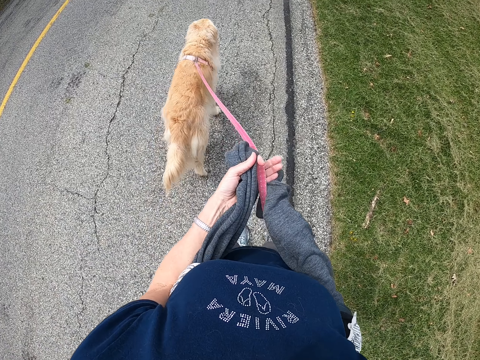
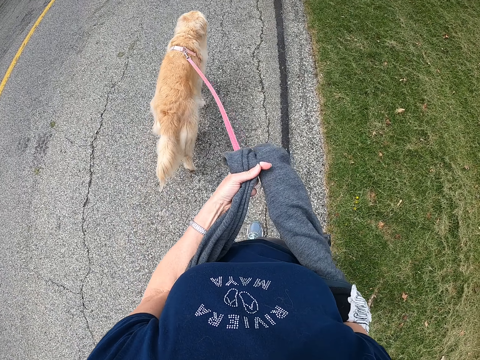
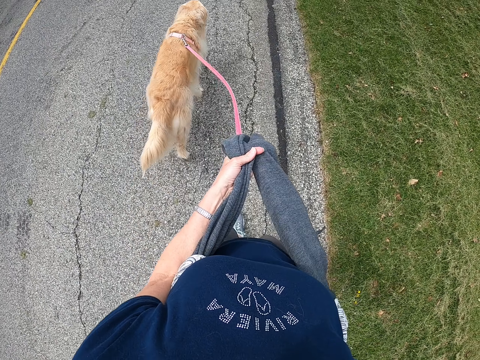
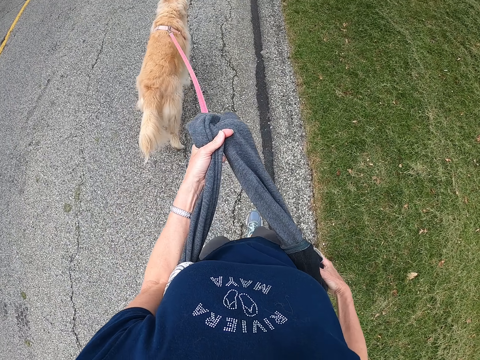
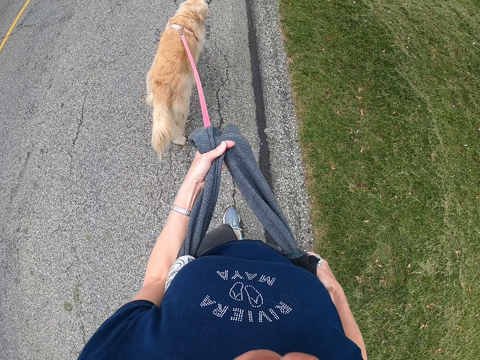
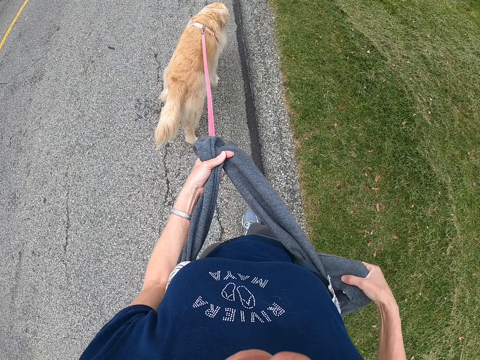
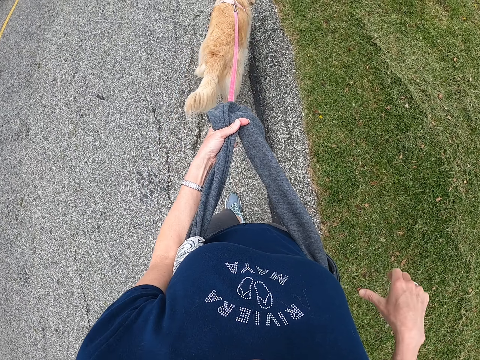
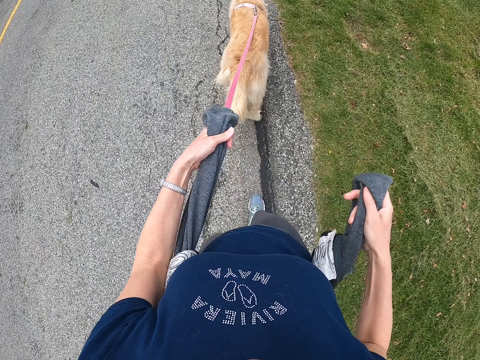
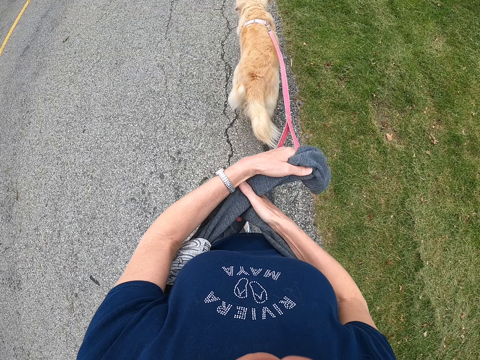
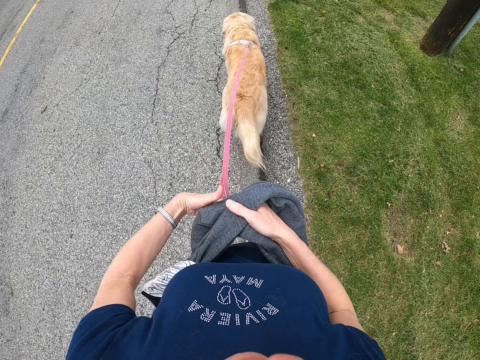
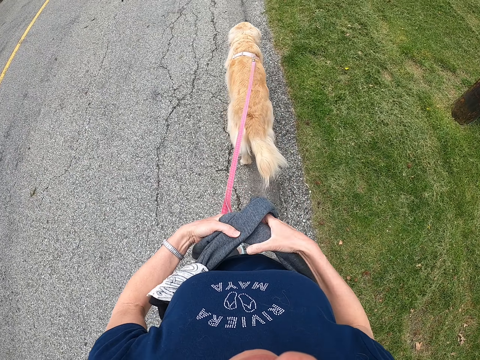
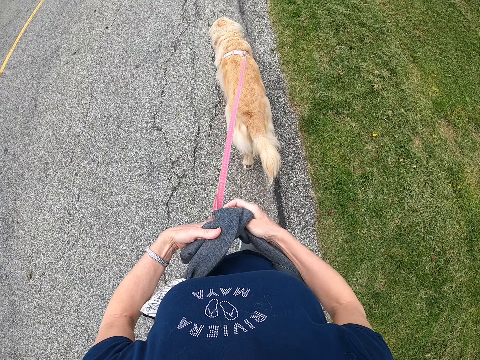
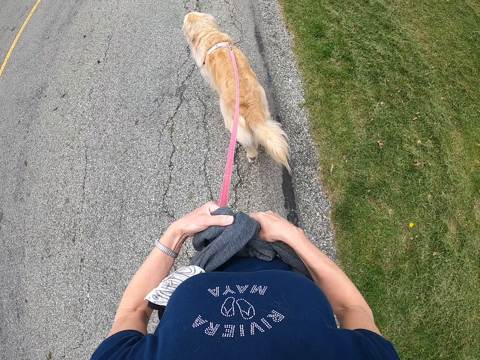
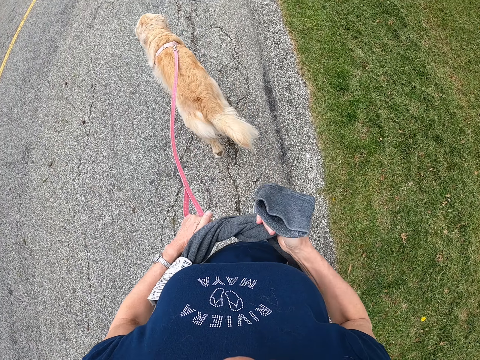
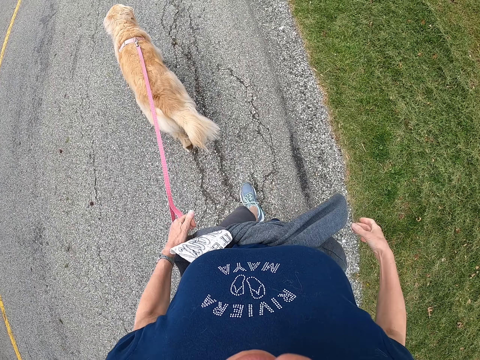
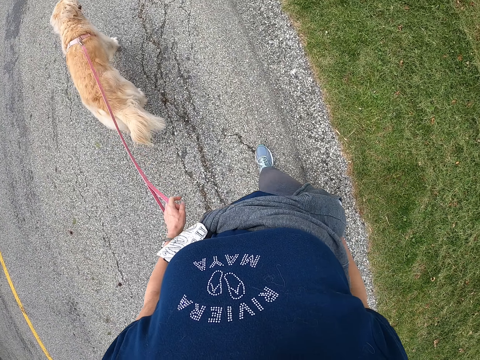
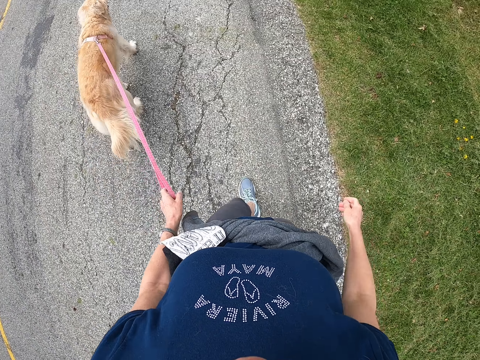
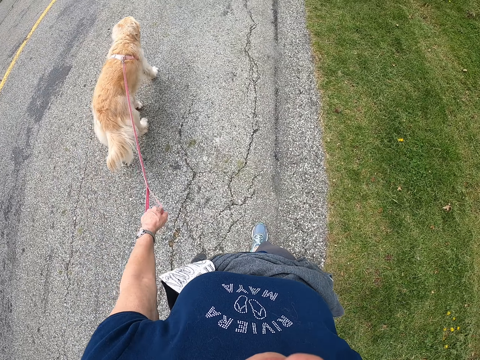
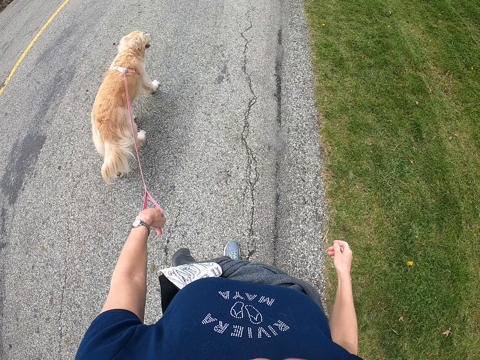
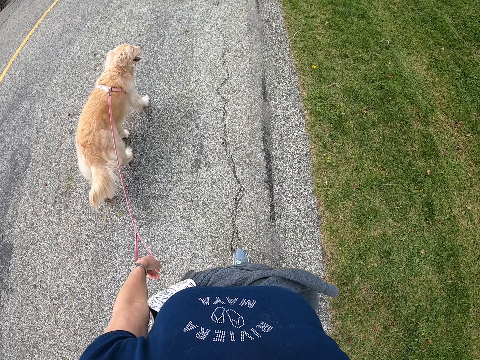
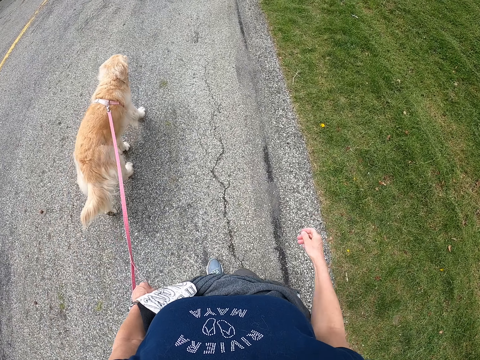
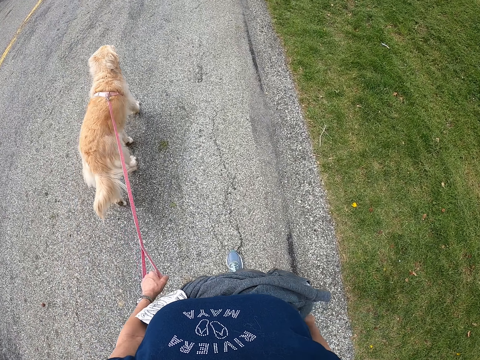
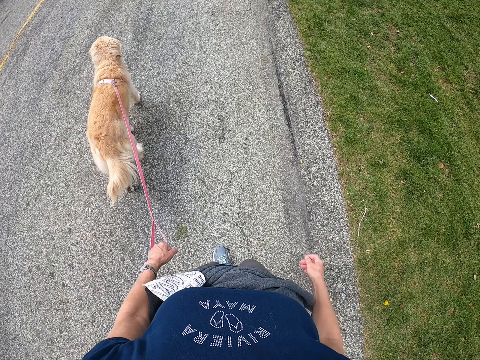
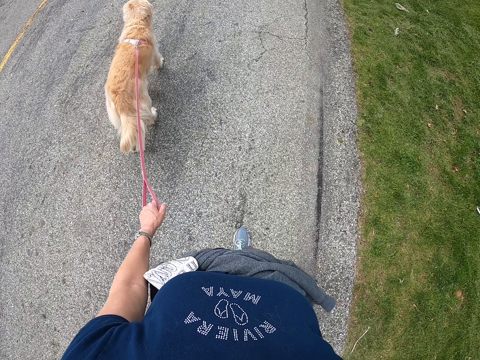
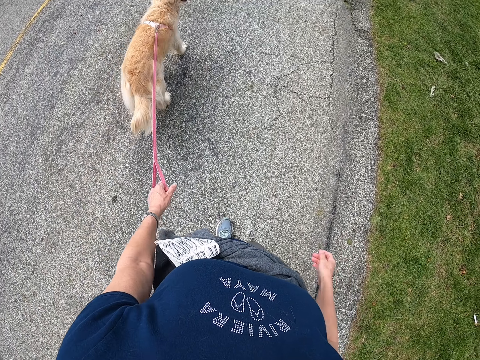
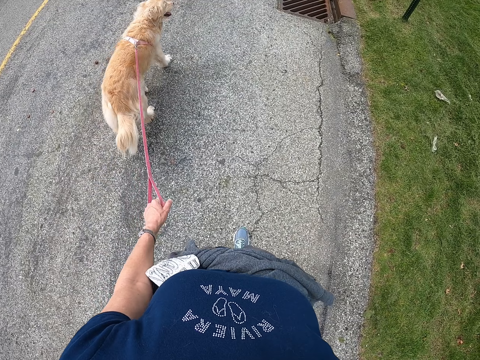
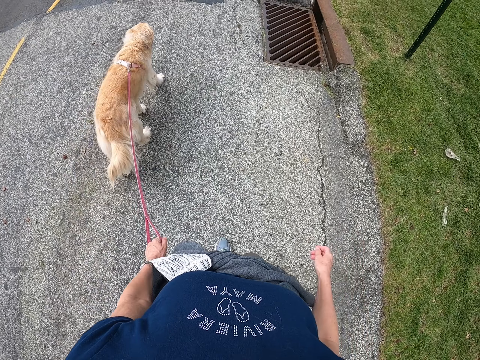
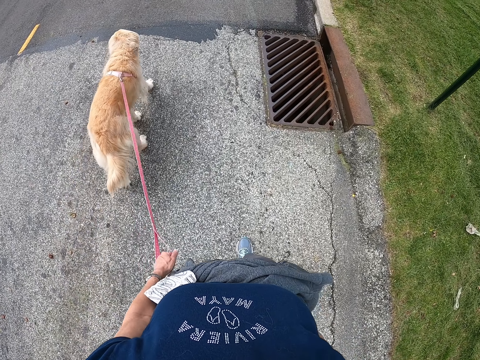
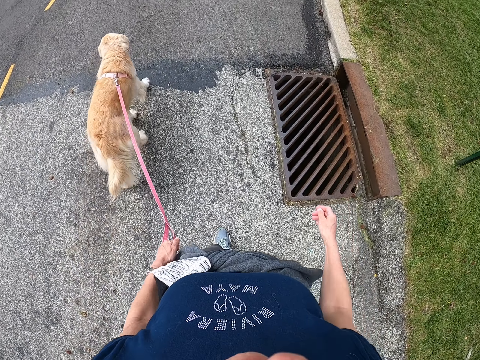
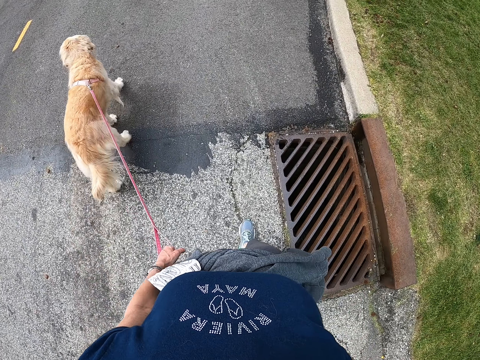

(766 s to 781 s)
The camera wearer ties the jacket on the waist. They walk the dog on the road.

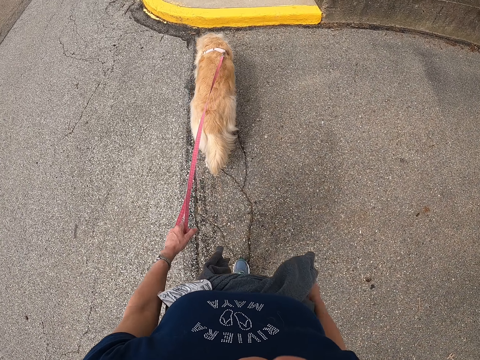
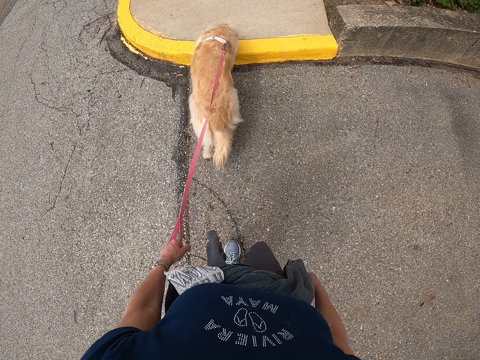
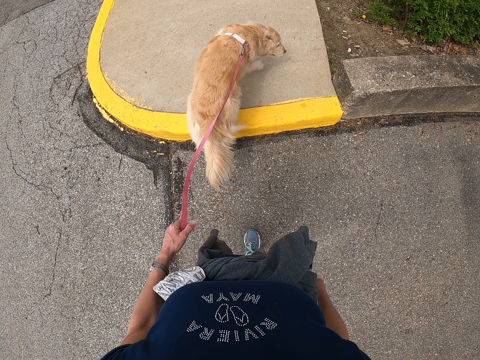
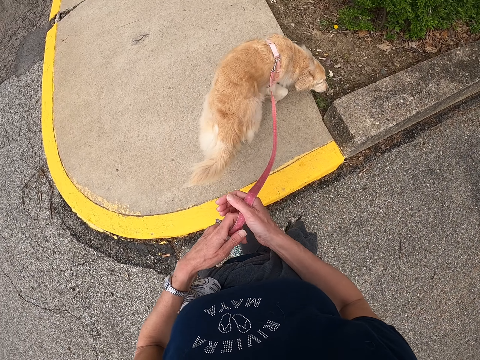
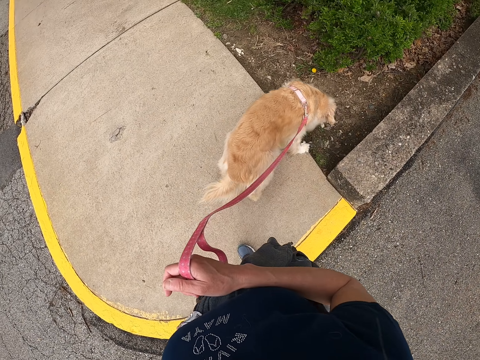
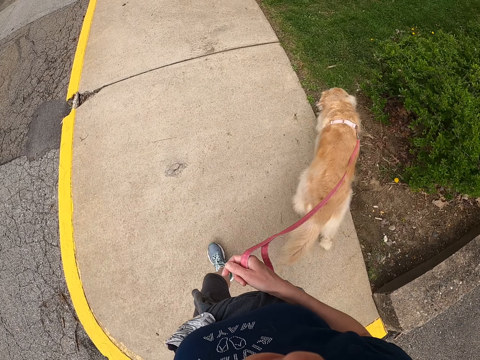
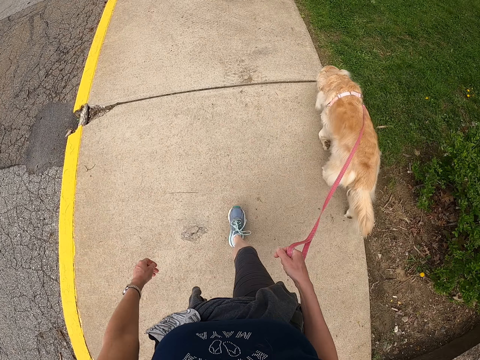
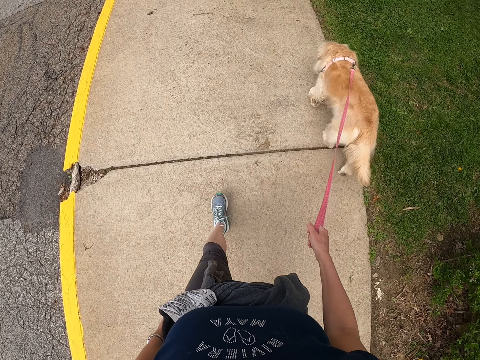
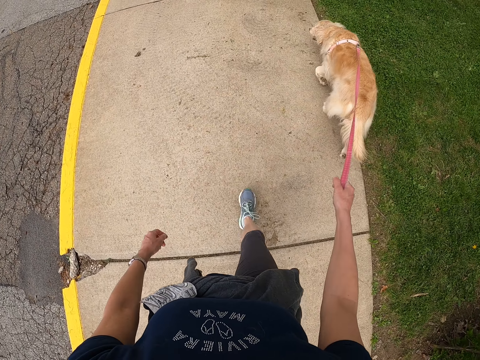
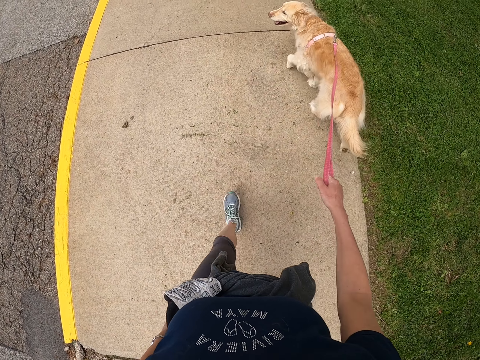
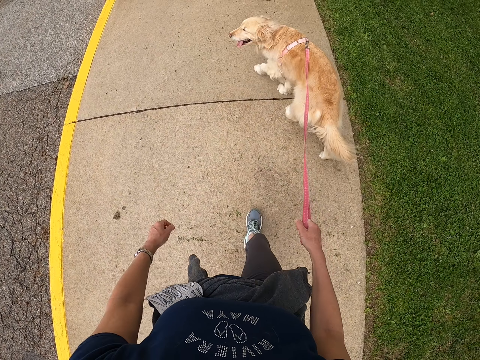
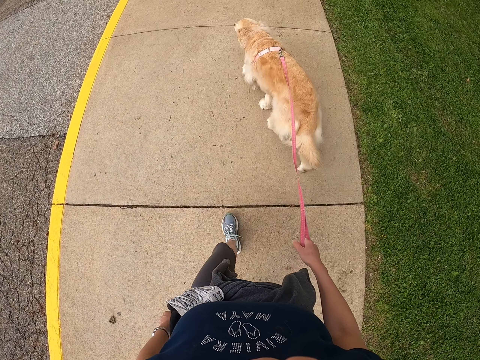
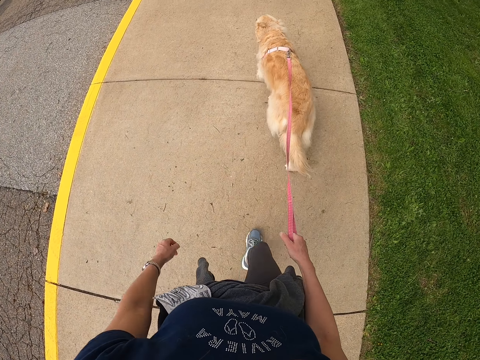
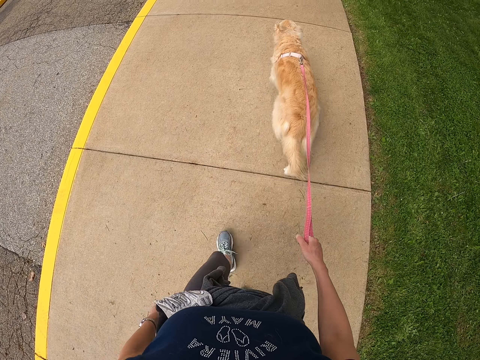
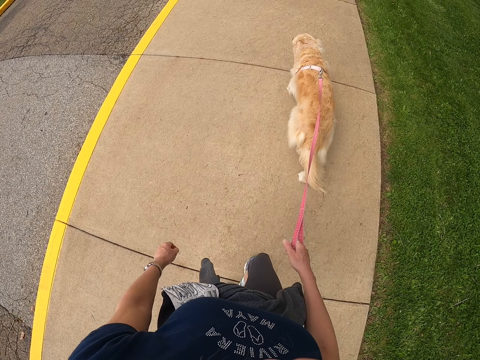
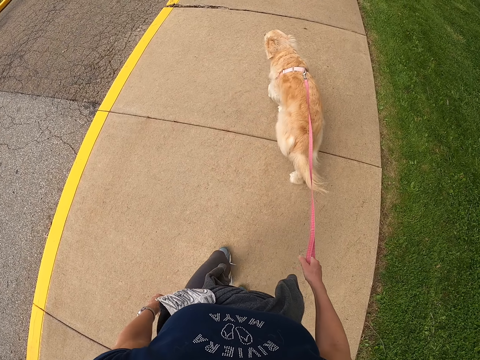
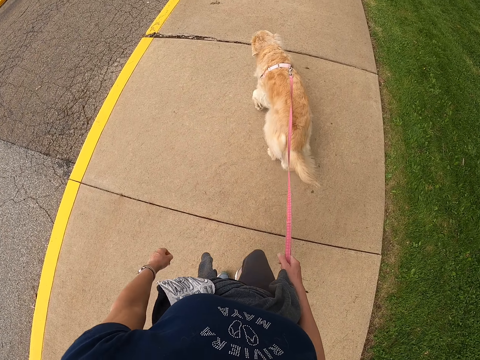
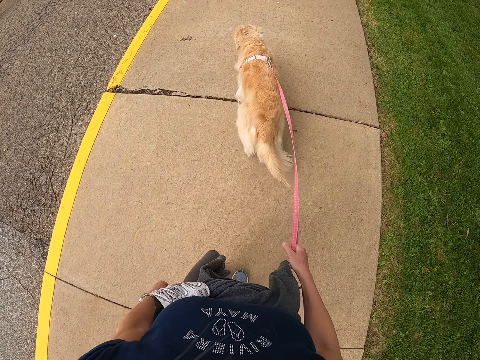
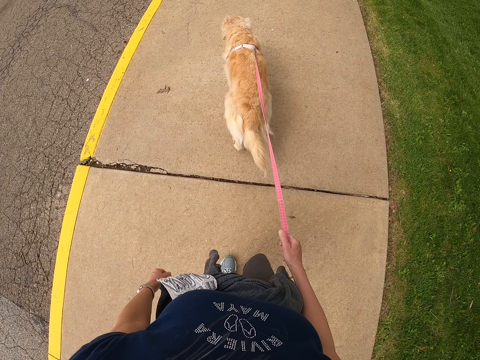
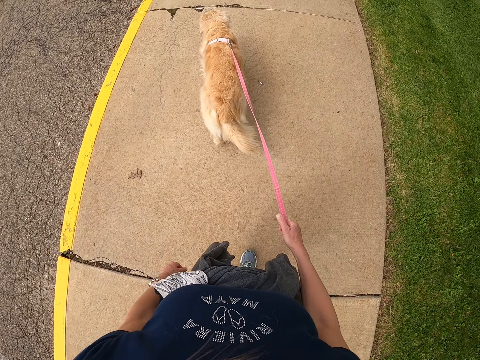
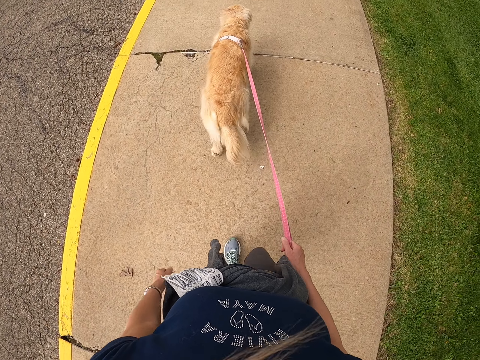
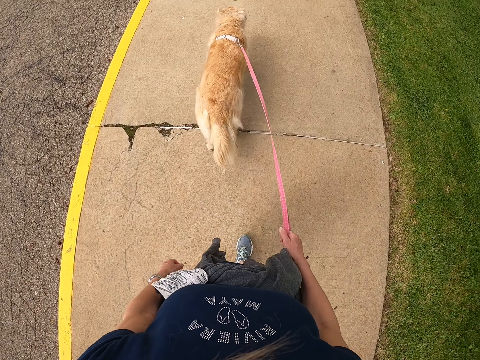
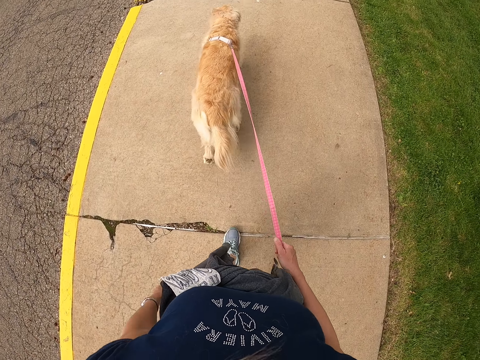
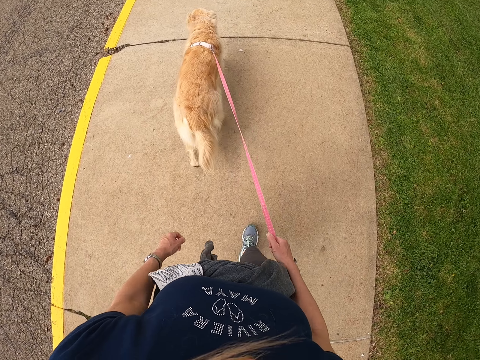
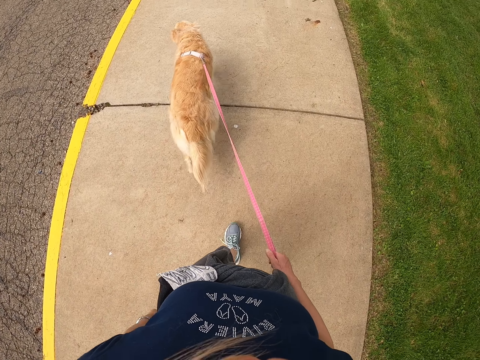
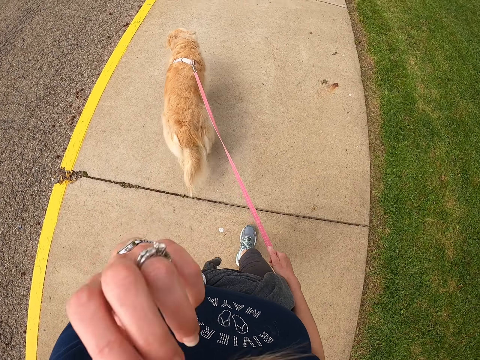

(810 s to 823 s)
The camera wearer takes the leash from the left hand. They walk the dog on the road.
